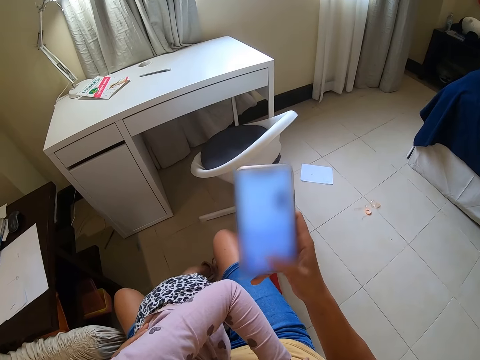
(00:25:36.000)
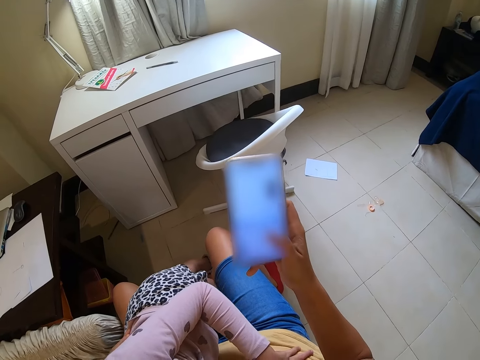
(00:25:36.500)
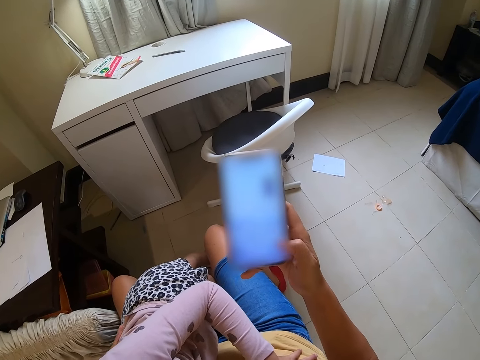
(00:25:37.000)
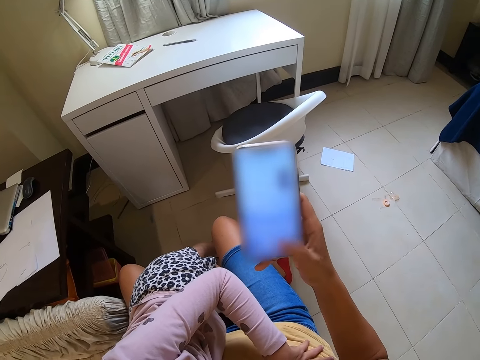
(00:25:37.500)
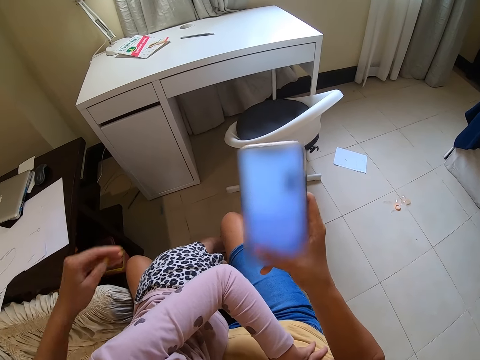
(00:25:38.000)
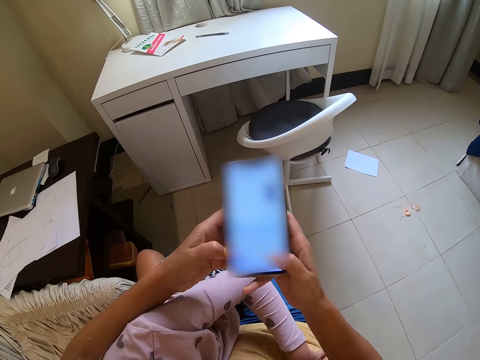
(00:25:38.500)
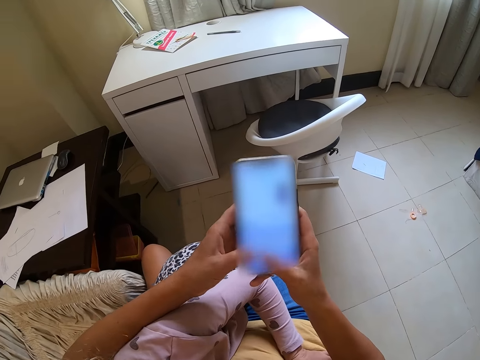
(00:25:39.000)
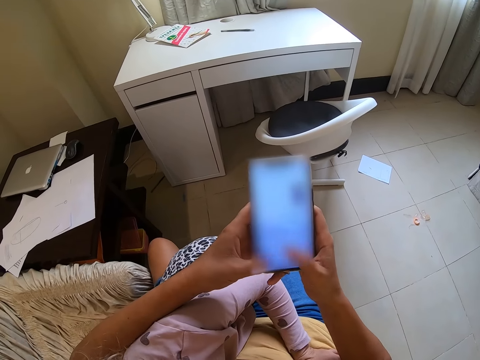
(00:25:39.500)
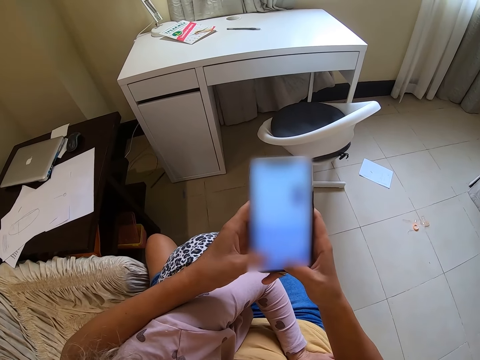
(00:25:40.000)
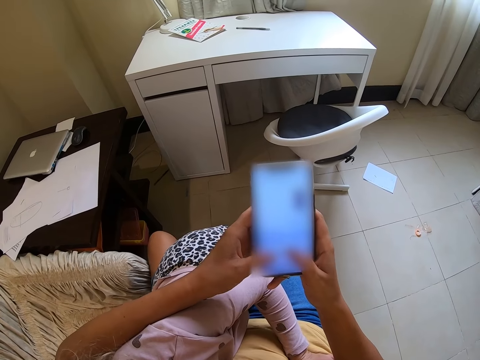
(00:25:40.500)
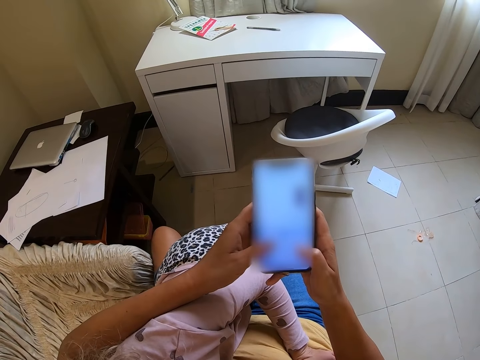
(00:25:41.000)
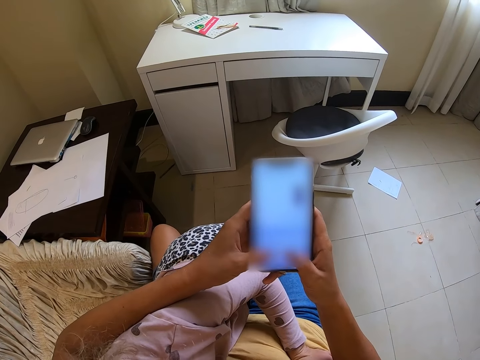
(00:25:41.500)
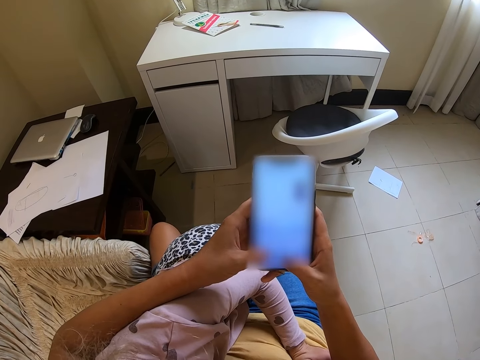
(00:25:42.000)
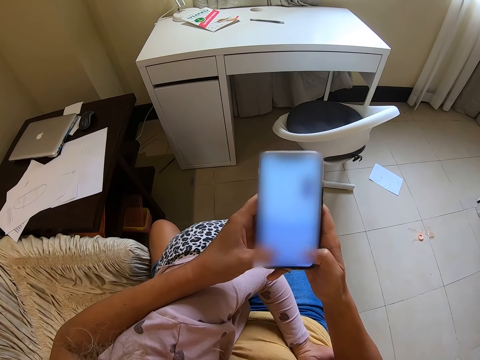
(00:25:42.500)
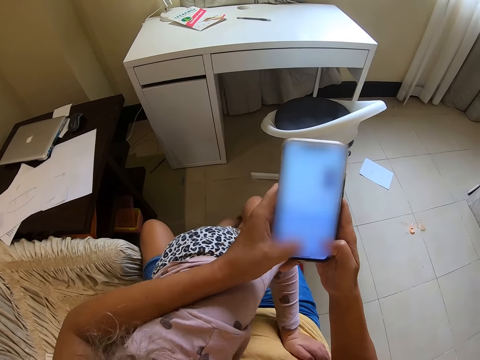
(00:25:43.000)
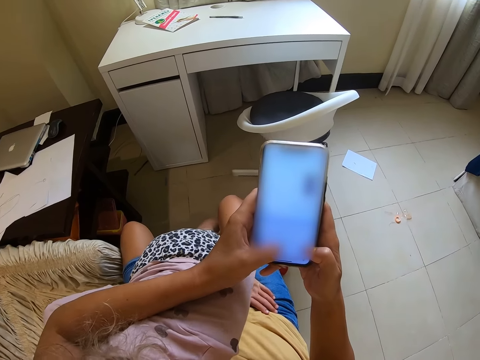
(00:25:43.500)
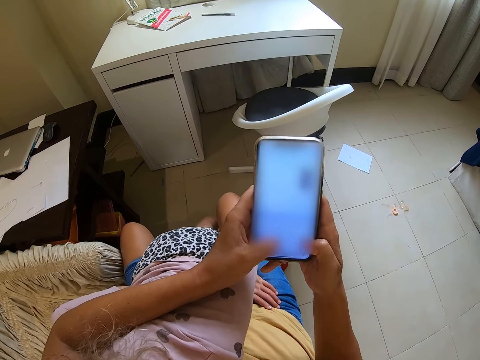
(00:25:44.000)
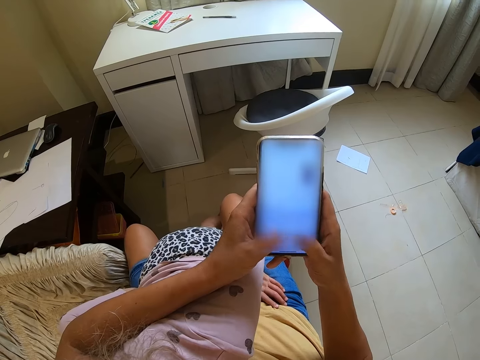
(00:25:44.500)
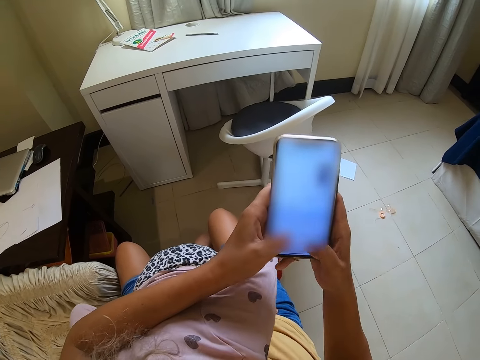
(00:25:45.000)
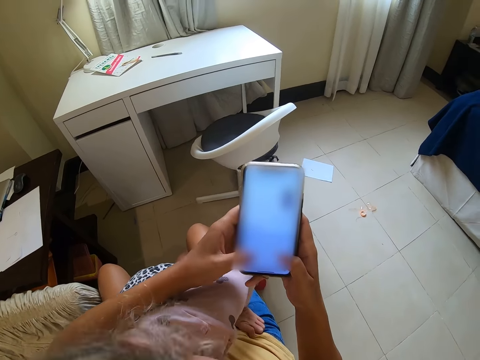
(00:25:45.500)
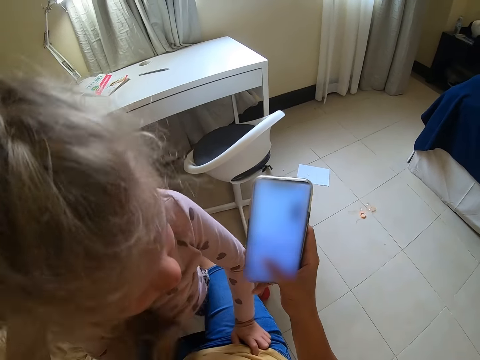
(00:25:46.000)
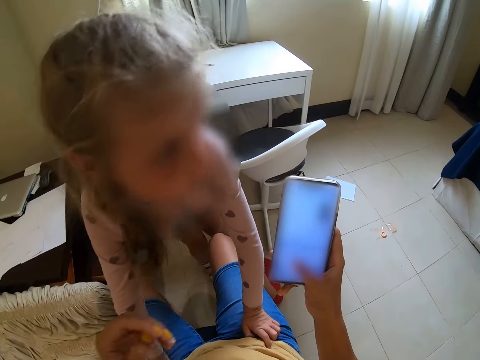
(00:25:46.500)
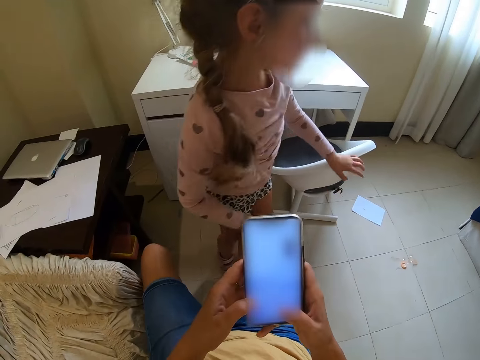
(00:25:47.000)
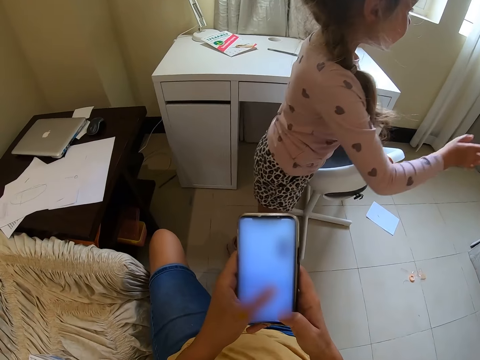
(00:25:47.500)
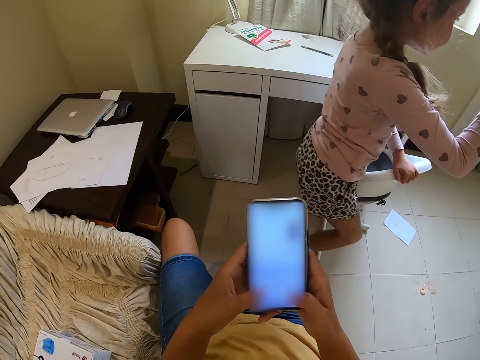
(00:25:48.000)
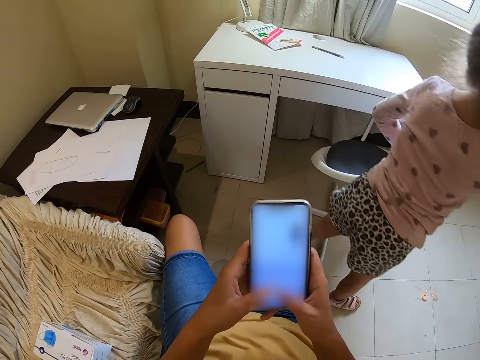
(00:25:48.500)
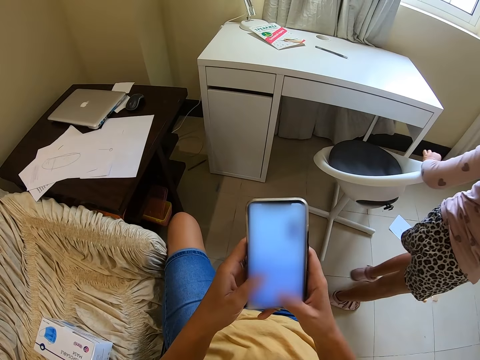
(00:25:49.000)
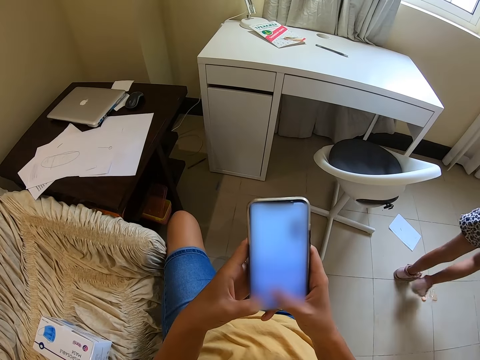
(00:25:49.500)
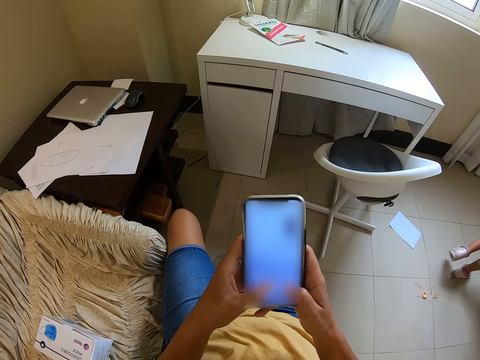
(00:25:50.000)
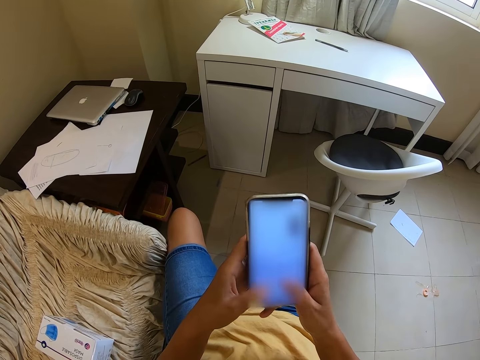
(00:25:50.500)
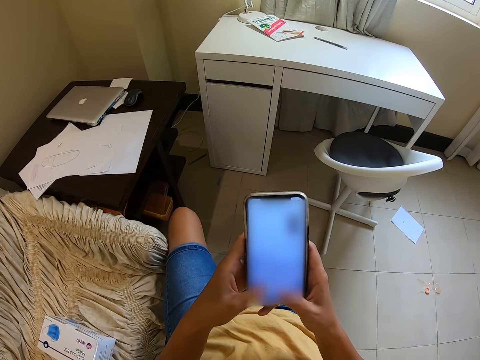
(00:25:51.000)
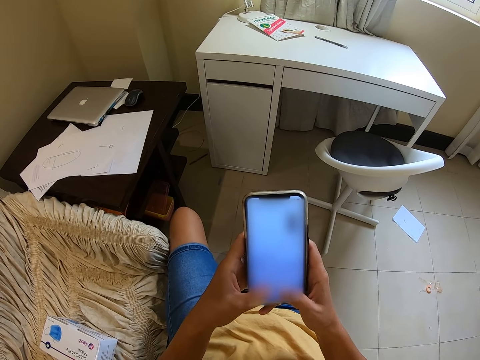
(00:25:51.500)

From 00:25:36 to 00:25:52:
The camera wearer operates the phone with both hands. They type on the phone with both hands. The child walks around. The camera wearer operates the phone. The child touches the chair and walks towards the bed.

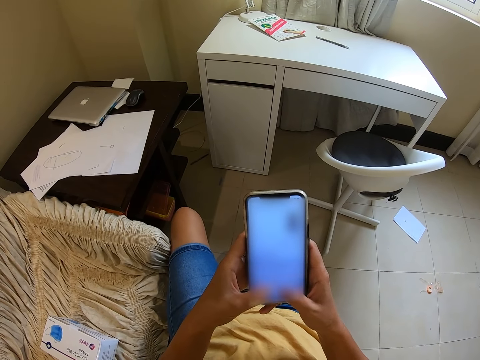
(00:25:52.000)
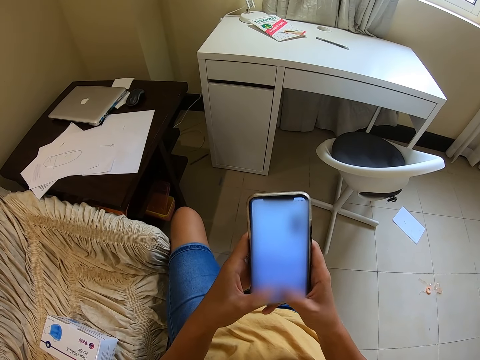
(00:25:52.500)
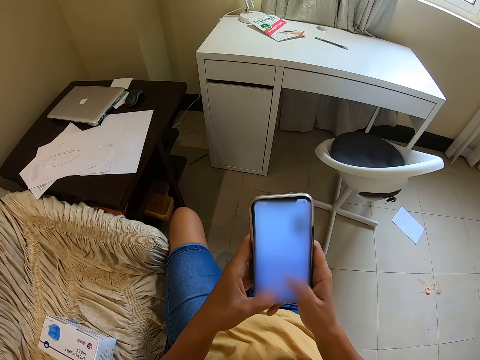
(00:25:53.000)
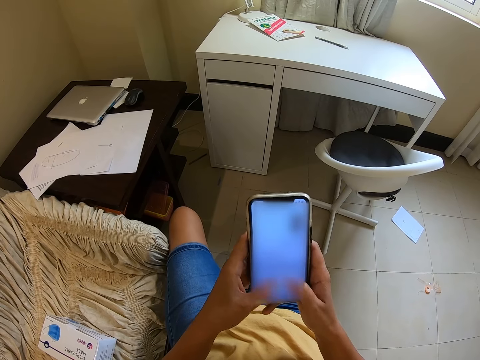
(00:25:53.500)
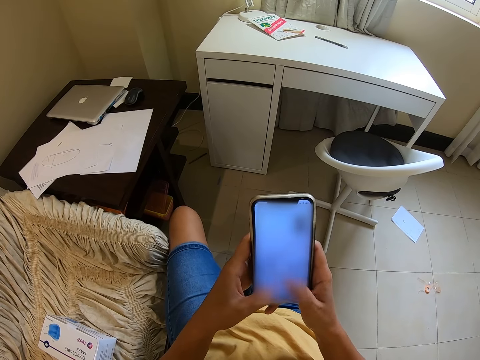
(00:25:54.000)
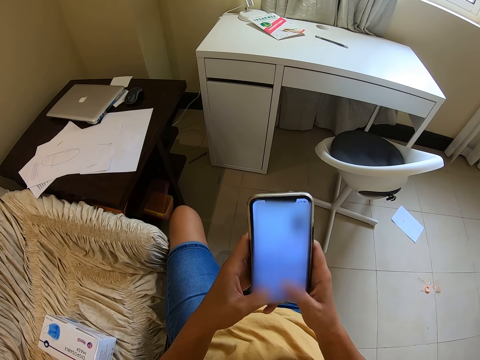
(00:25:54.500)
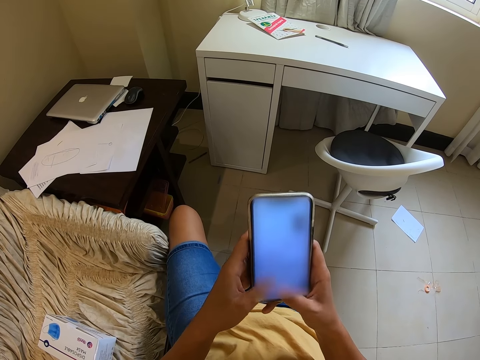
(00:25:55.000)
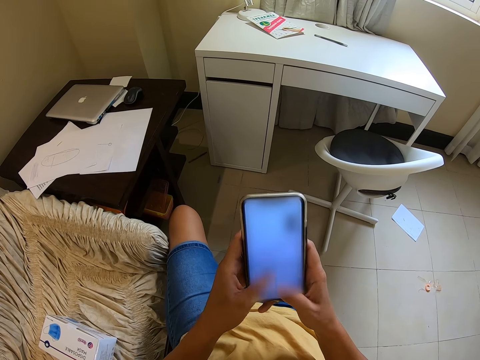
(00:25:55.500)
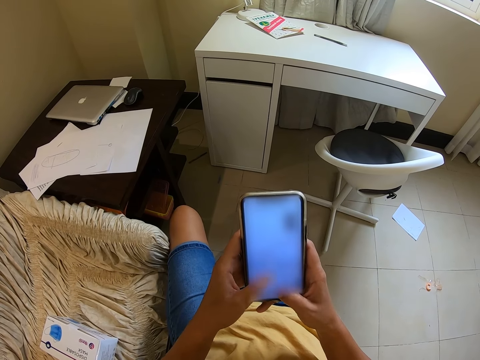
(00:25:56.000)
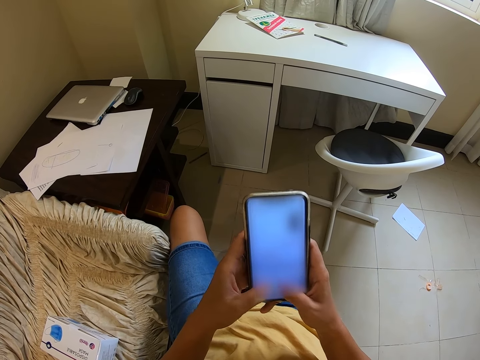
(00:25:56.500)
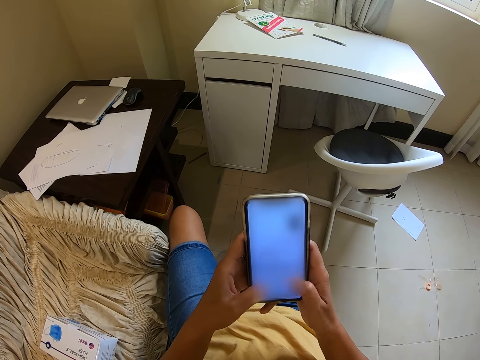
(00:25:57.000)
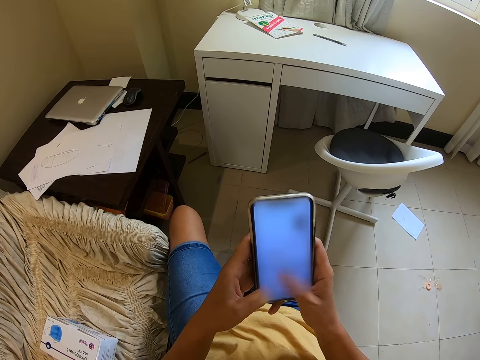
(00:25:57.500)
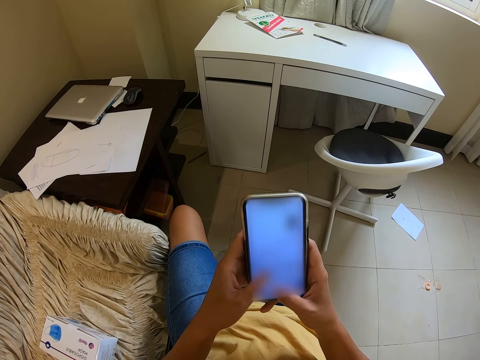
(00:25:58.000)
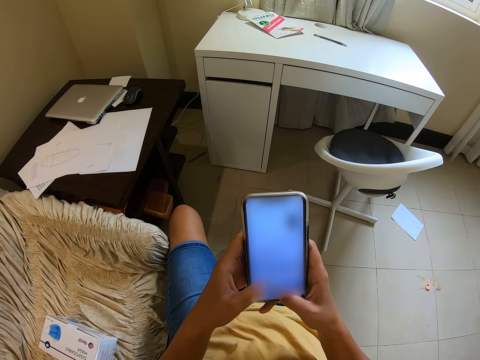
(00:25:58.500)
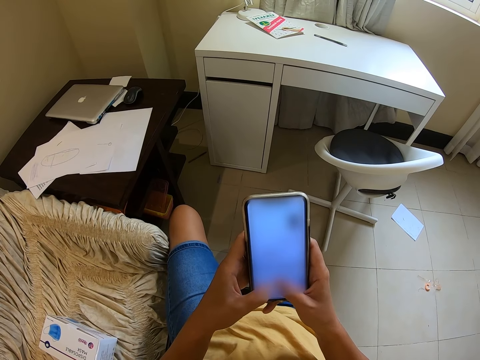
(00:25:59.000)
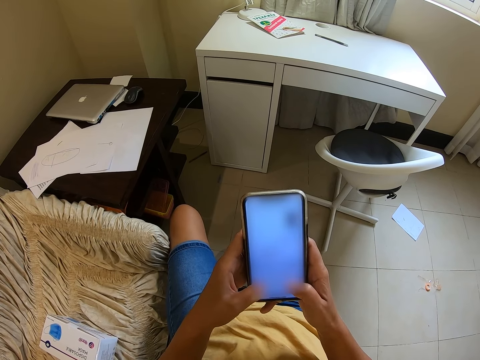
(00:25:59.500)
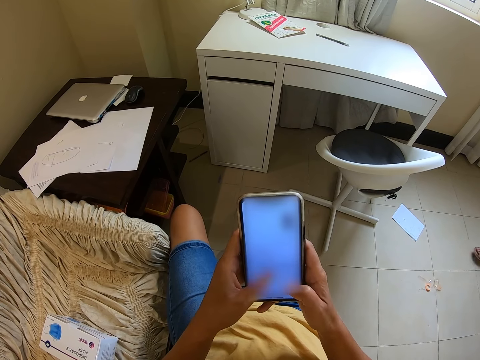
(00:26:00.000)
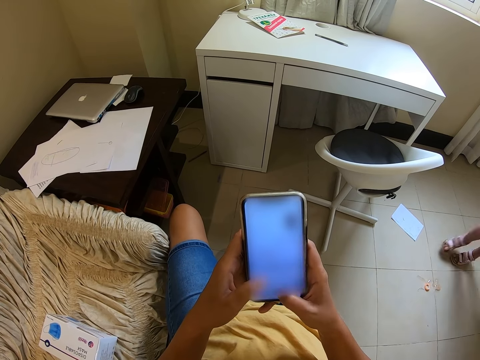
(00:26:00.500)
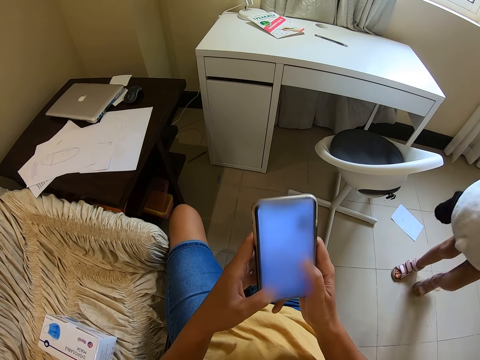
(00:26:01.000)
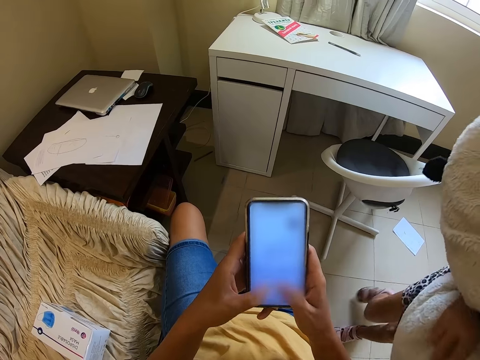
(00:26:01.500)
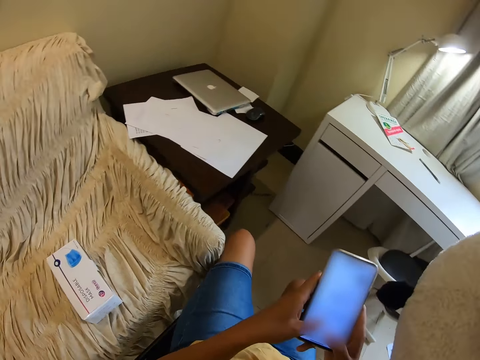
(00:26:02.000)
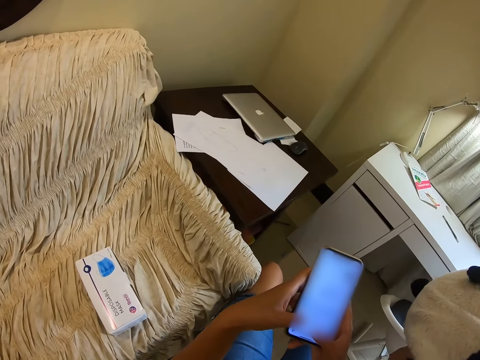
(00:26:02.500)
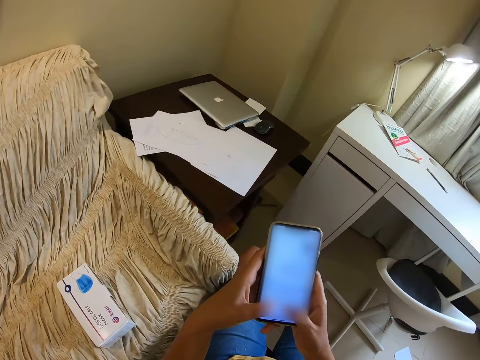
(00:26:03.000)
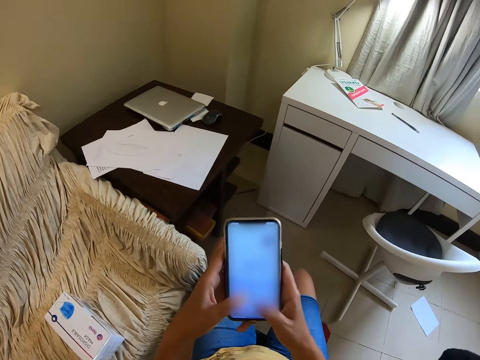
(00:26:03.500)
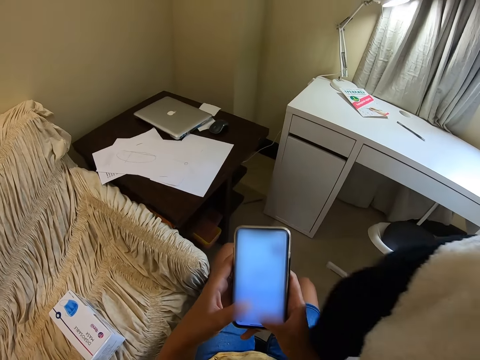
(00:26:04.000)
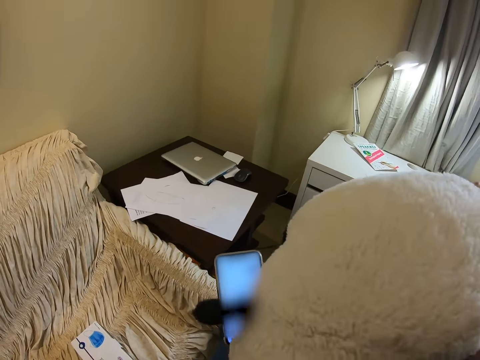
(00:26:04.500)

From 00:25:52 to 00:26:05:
The child walks towards the camera wearer.
